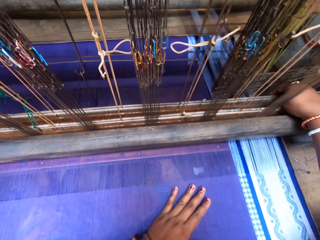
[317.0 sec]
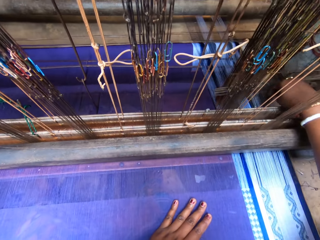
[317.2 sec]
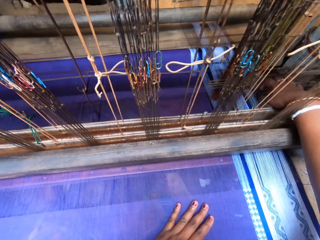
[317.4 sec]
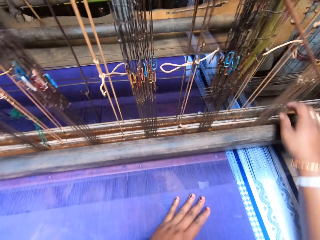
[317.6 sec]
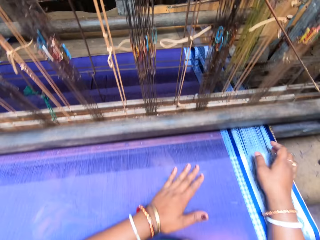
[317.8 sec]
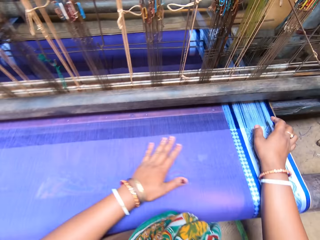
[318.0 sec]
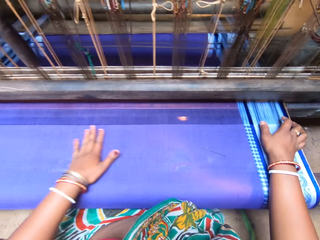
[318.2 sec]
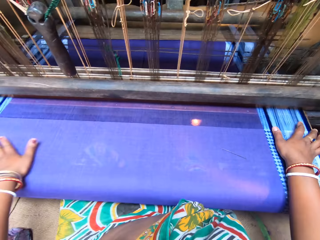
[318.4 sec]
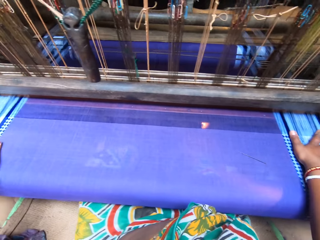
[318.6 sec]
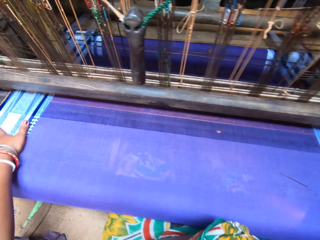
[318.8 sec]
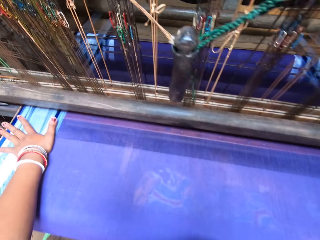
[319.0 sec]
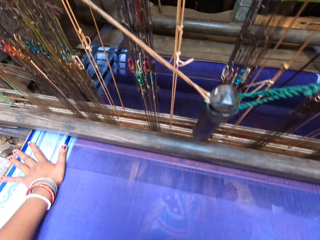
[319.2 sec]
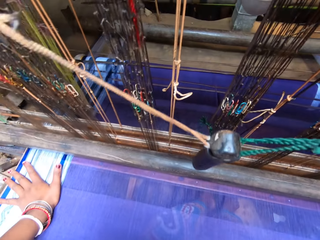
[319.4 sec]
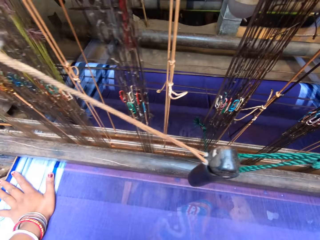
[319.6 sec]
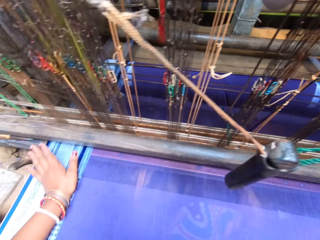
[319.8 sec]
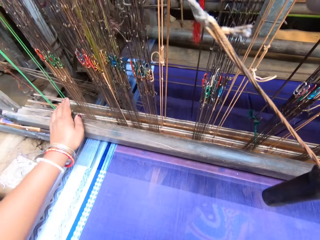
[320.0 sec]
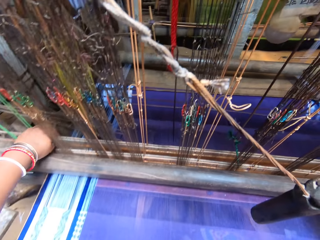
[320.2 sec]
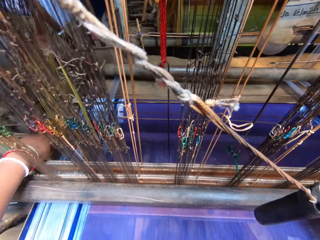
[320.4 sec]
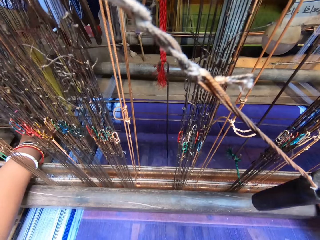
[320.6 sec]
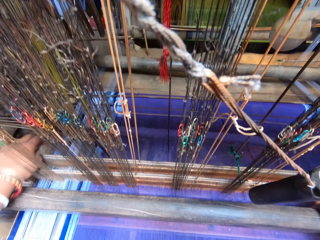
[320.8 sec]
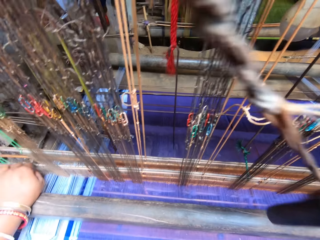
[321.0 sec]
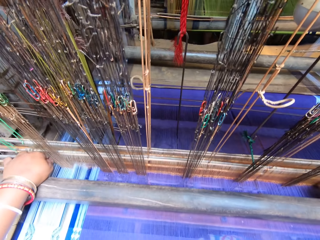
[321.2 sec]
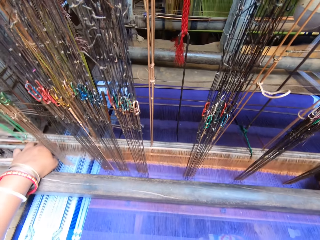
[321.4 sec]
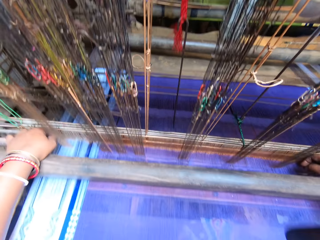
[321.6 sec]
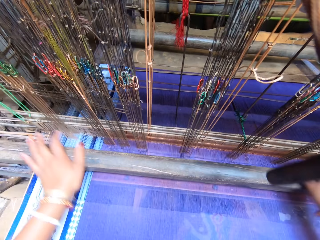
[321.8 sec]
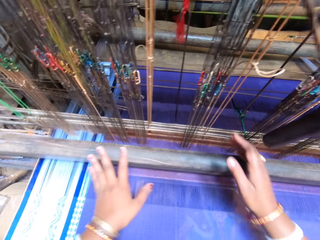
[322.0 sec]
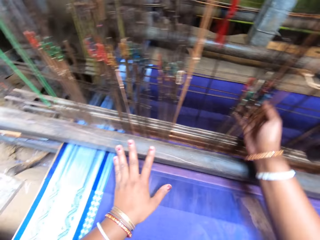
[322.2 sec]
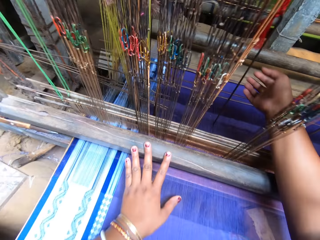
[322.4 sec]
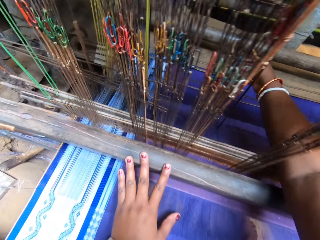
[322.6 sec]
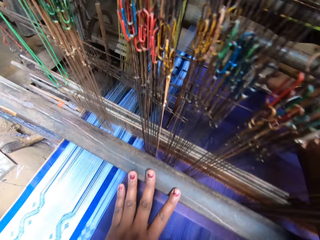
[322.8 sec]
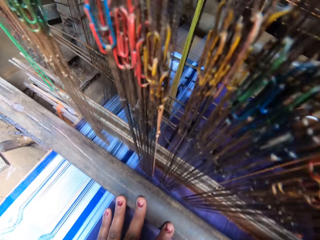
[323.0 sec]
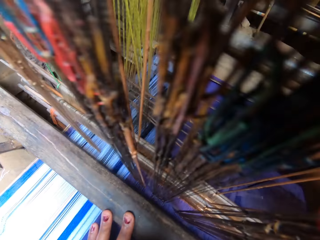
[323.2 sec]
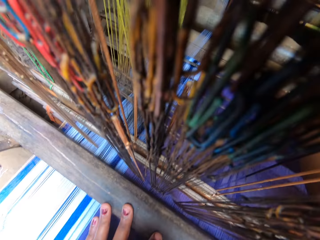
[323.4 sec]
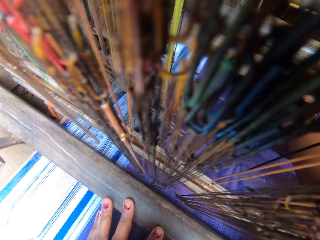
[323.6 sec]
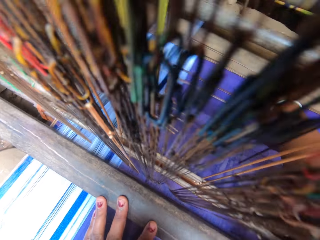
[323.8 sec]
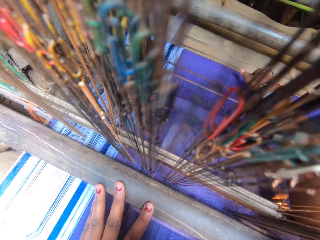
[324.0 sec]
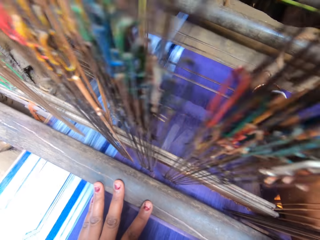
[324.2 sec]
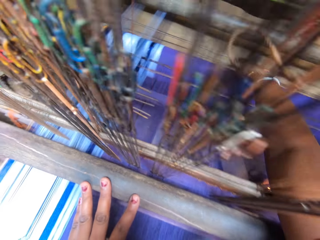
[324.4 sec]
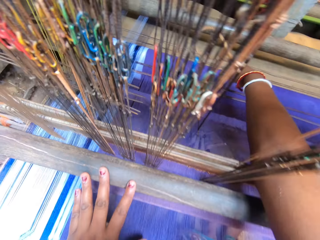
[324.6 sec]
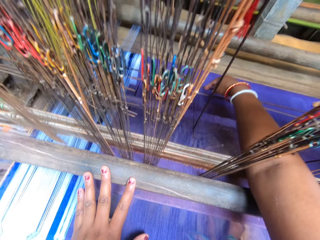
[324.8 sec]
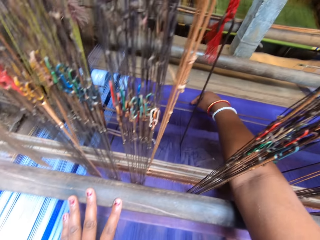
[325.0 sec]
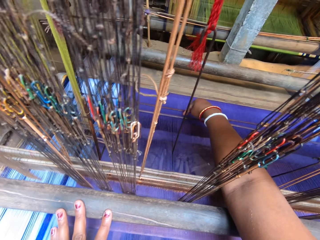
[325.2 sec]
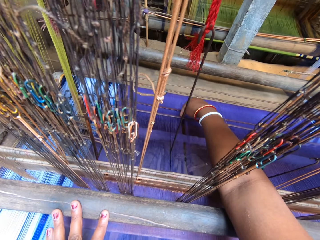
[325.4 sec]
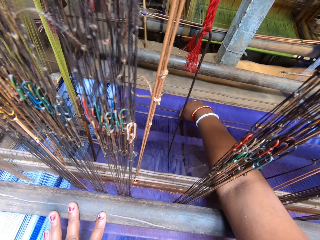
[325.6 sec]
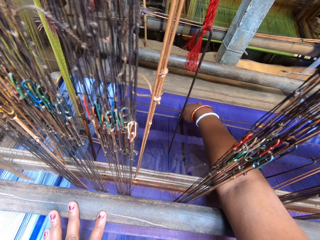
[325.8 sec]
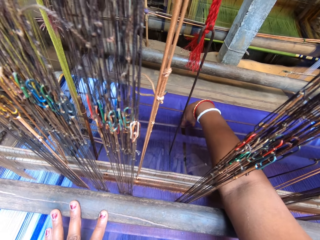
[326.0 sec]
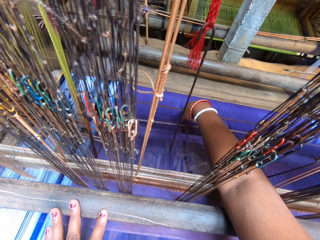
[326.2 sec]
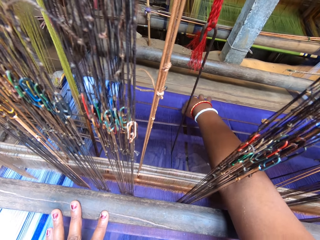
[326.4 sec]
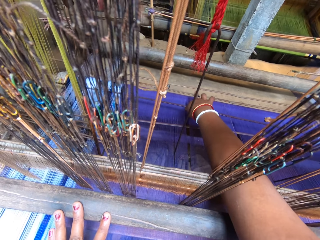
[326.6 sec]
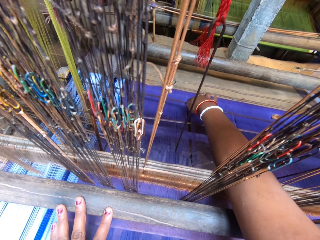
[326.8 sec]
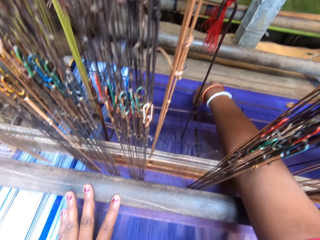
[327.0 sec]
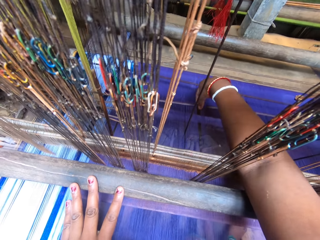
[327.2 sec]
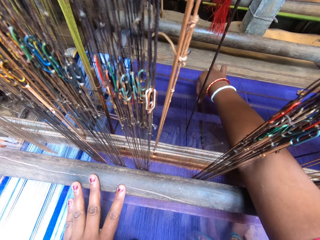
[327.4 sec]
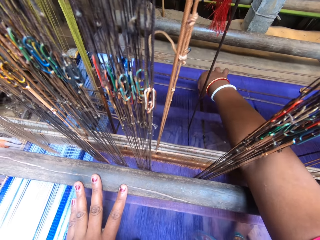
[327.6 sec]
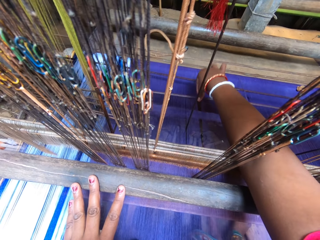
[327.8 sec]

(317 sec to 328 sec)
The camera wearer adjusts some threads with her right hand. She adjusts the textile machine. She adjusts some threads with her left hand. She adjusts them again. She adjusts the handloom with her right hand.

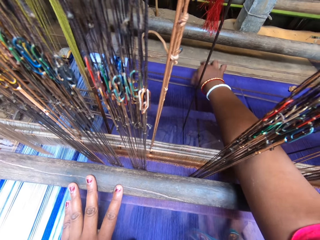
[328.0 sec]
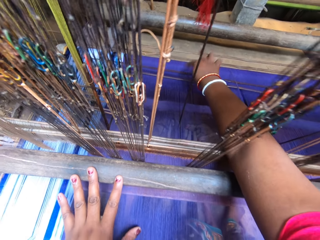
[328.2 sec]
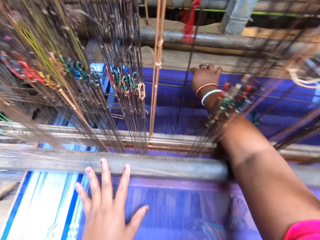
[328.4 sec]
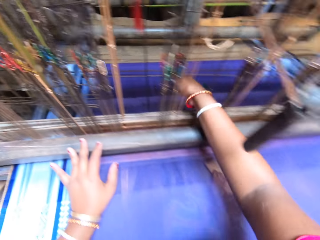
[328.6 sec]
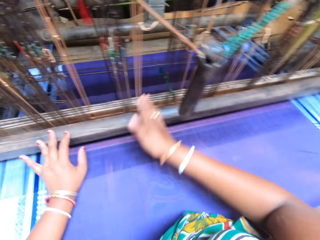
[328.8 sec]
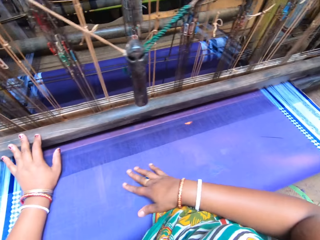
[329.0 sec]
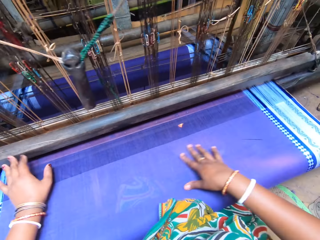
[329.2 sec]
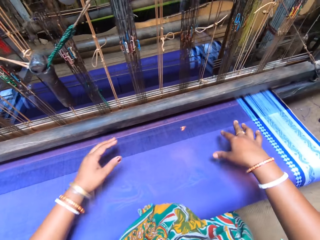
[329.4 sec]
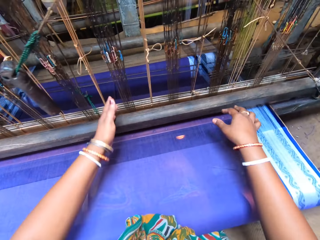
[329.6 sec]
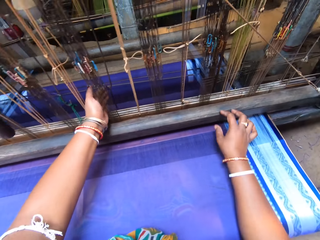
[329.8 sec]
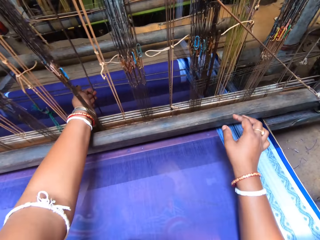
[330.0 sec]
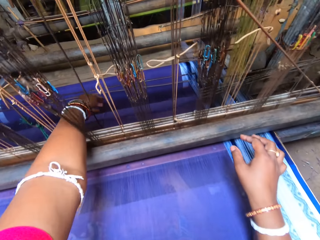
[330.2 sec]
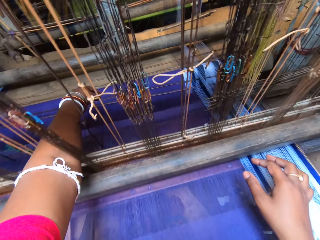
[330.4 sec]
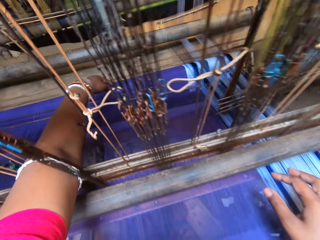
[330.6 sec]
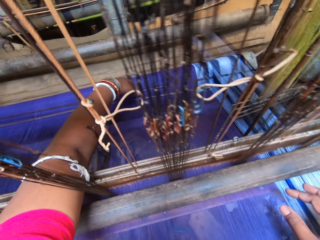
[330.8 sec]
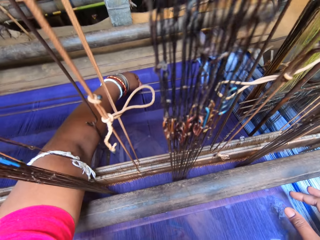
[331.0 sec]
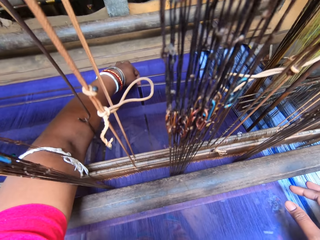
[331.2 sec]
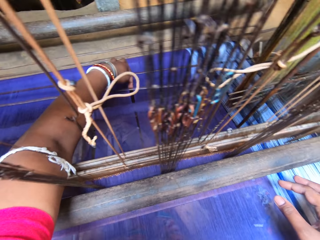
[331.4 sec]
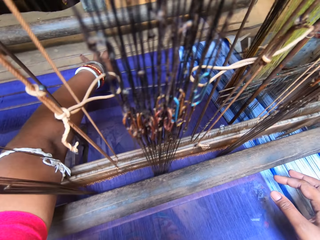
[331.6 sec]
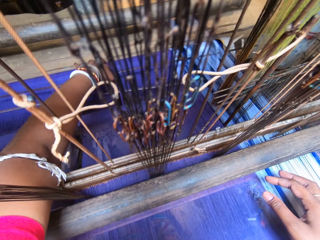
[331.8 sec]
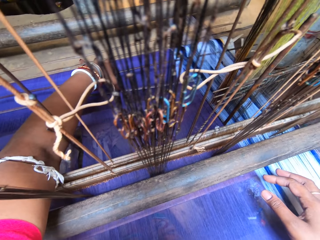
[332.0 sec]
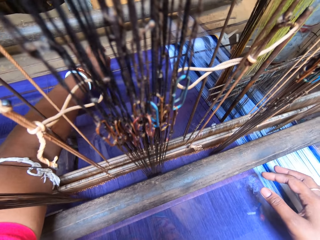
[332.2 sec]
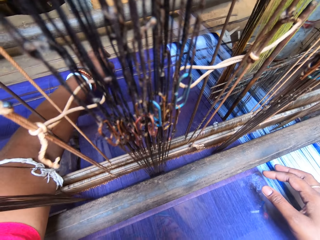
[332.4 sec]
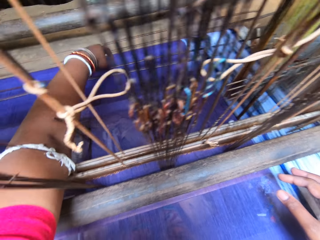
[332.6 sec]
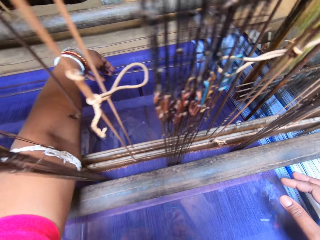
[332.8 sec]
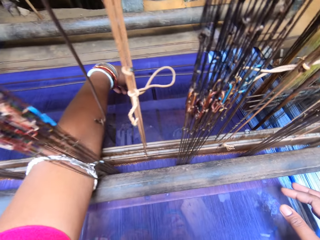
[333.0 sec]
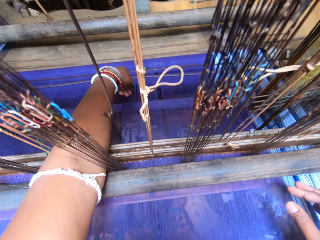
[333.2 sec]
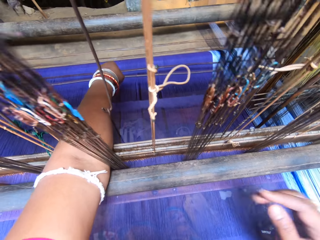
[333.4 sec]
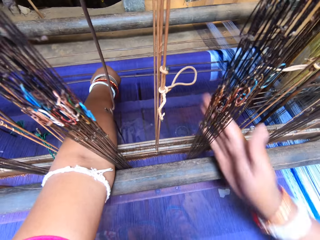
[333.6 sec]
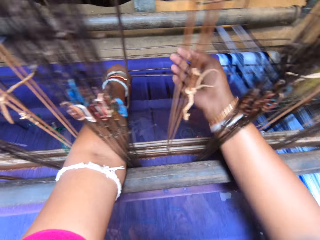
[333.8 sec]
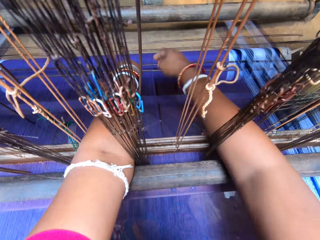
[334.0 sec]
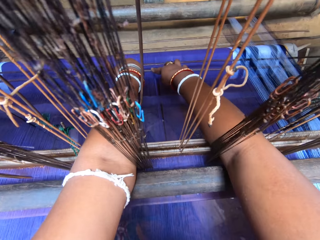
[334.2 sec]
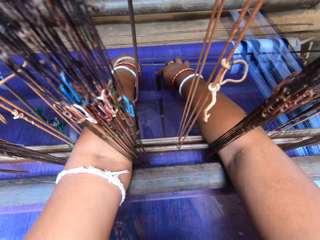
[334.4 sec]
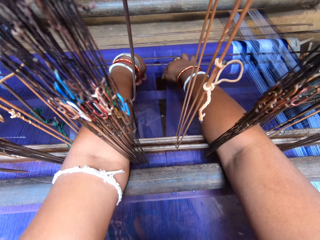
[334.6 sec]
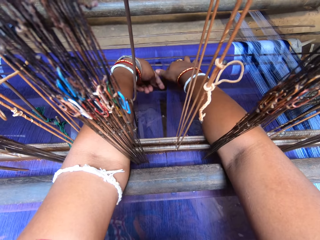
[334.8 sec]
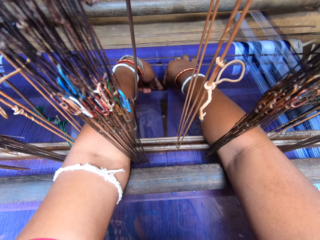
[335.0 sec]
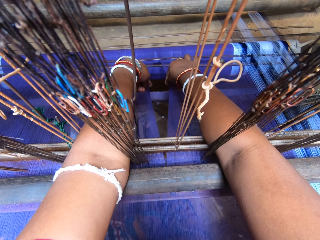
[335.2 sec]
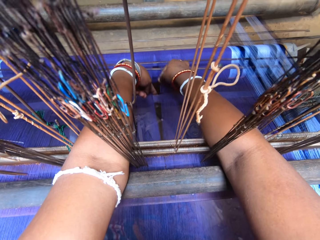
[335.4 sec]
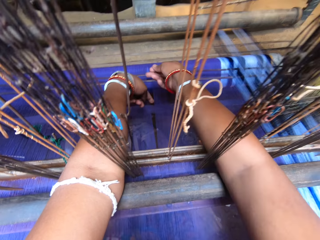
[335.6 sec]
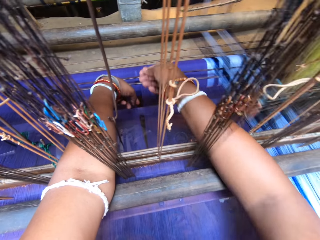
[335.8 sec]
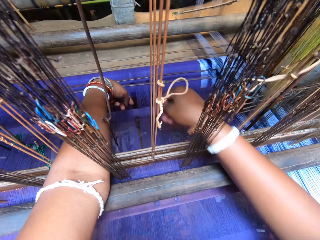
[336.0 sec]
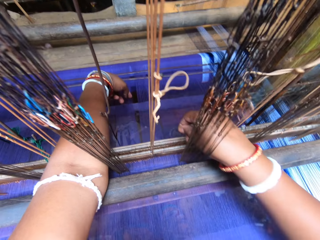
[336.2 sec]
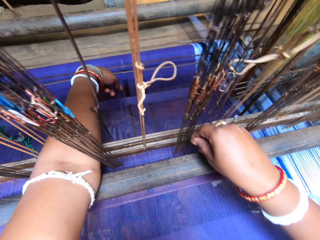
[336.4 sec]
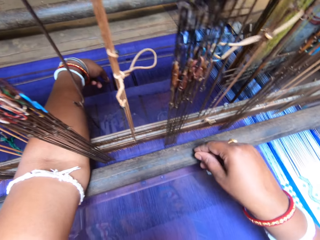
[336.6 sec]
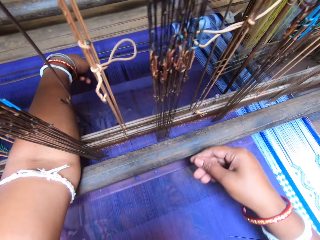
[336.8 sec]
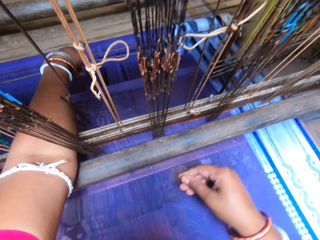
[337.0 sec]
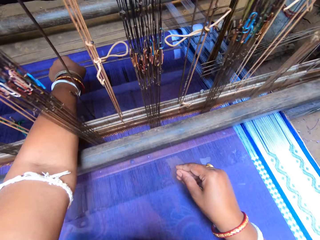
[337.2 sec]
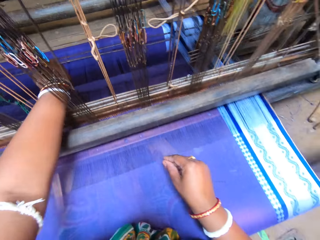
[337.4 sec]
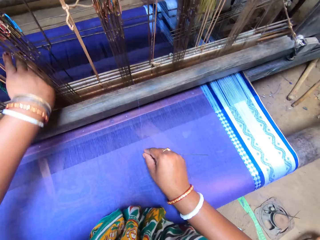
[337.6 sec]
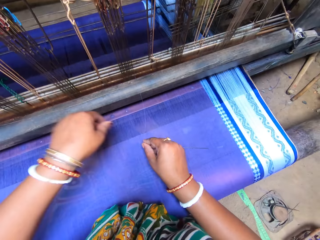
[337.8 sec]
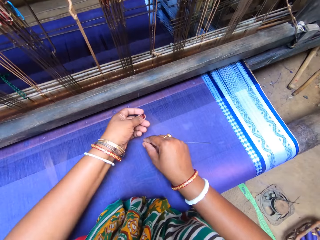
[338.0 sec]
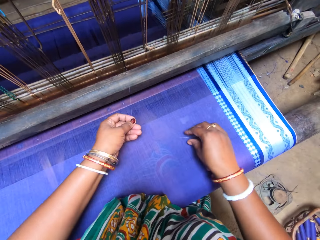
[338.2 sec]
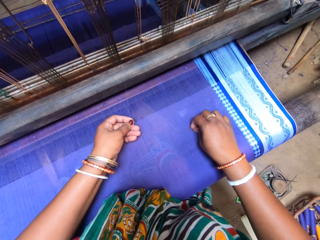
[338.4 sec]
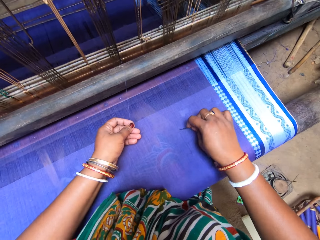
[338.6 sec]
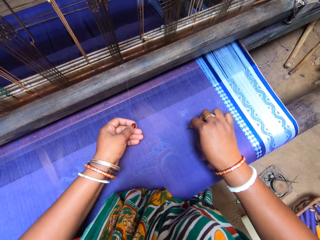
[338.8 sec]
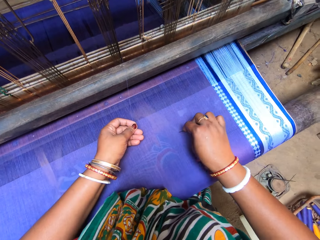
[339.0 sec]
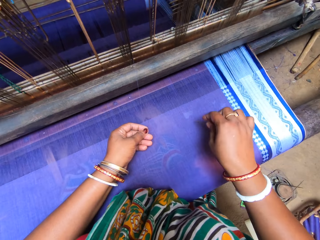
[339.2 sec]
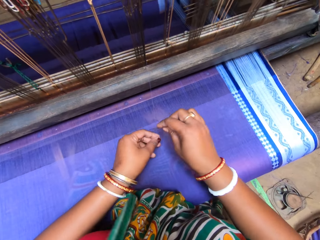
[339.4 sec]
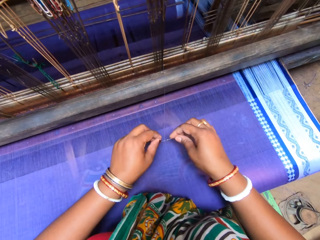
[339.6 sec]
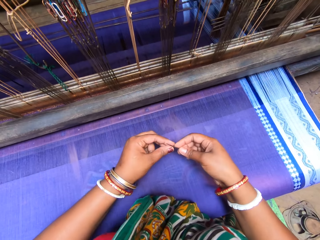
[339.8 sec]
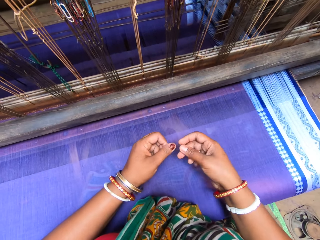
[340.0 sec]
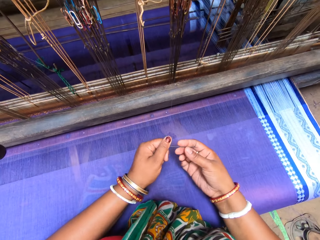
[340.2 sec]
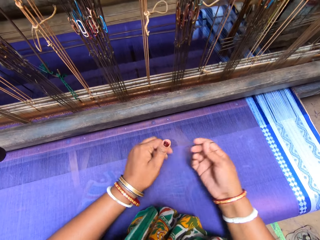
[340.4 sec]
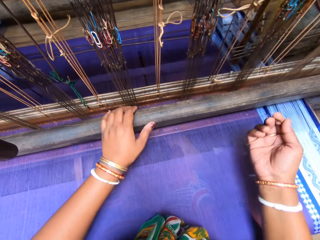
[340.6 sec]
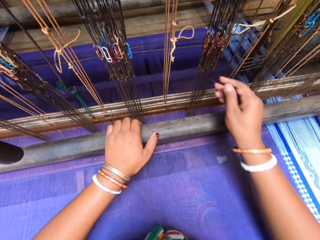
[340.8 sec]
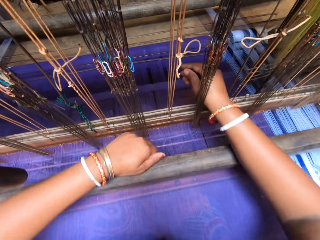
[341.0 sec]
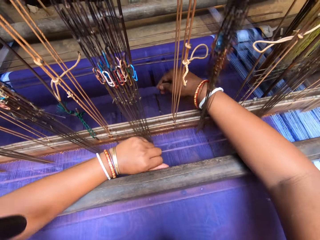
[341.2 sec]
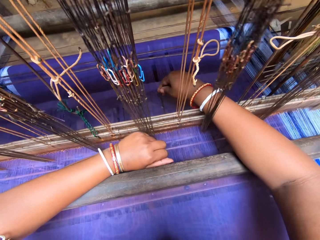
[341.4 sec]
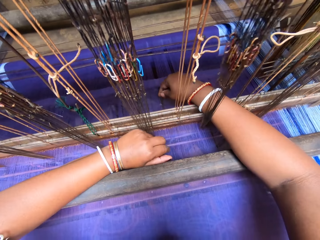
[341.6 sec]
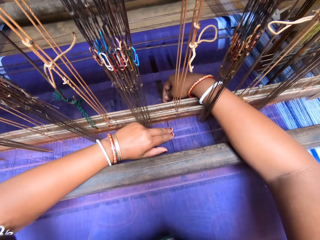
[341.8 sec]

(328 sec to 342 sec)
The camera wearer adjusts the handloom with her left hand. She pulls a thread from the fabric with both hands. She transfers the thread from her right hand to her left hand. She takes a pin from the fabric with her right hand. She scratches the fabric with the pin in her right hand. She loops the thread round the pin with both hands.
